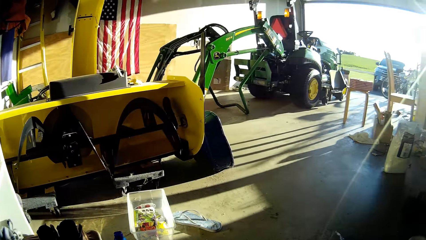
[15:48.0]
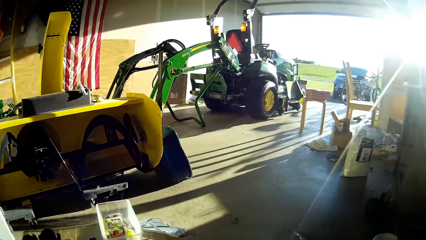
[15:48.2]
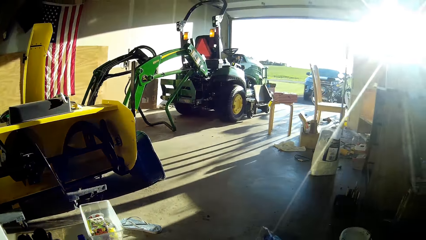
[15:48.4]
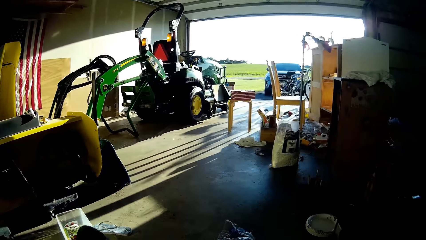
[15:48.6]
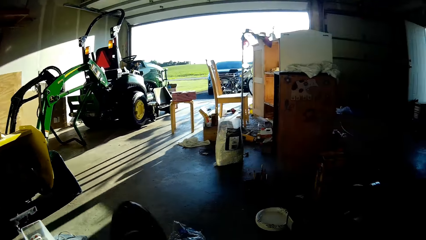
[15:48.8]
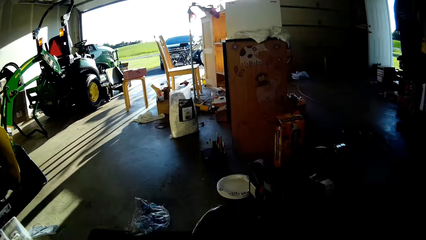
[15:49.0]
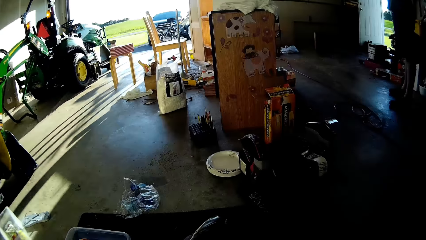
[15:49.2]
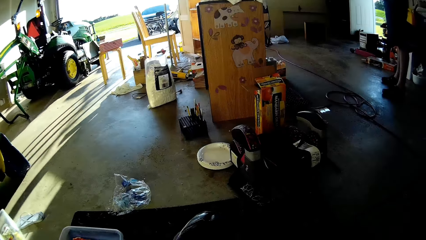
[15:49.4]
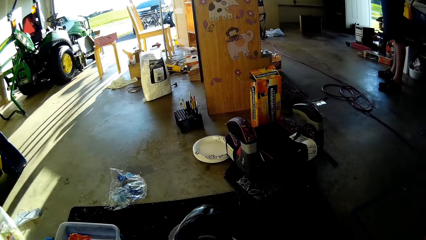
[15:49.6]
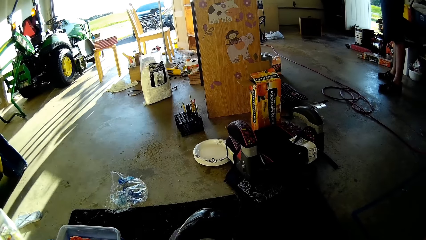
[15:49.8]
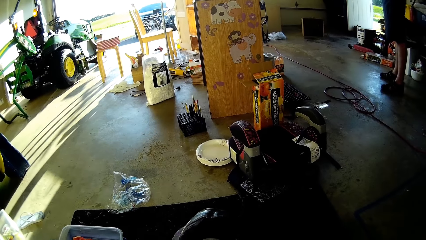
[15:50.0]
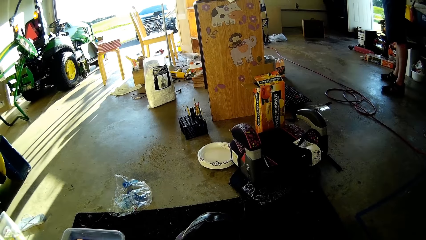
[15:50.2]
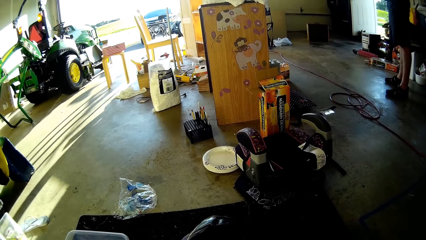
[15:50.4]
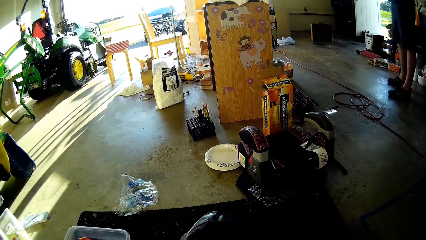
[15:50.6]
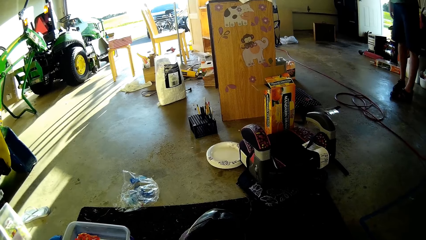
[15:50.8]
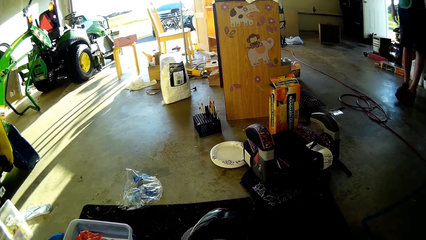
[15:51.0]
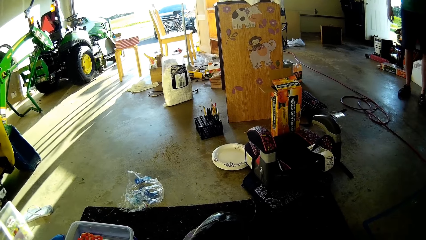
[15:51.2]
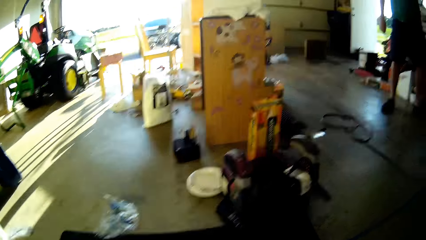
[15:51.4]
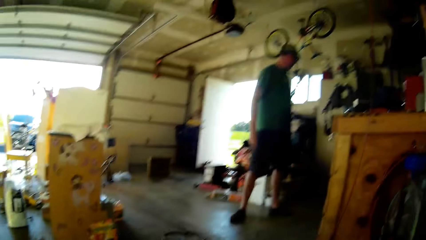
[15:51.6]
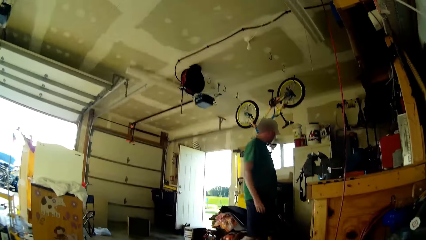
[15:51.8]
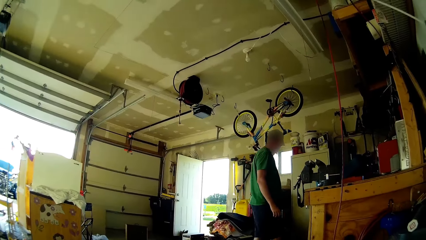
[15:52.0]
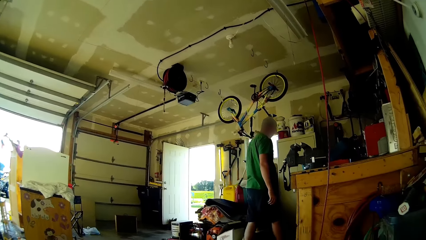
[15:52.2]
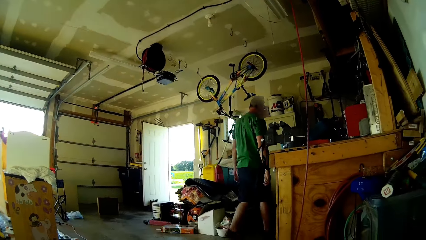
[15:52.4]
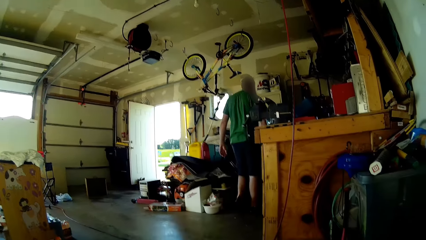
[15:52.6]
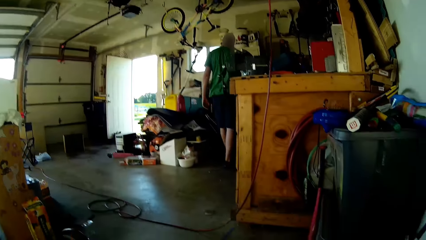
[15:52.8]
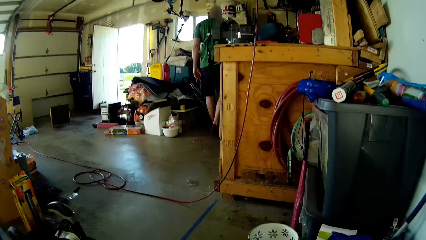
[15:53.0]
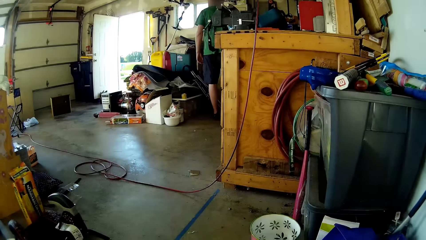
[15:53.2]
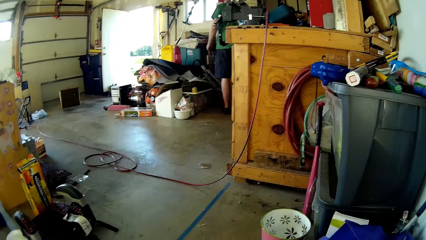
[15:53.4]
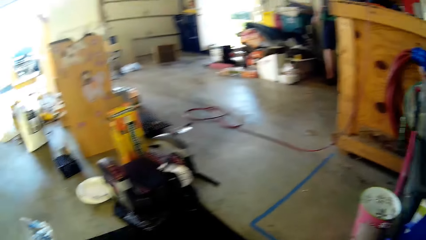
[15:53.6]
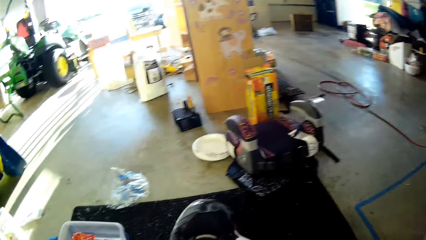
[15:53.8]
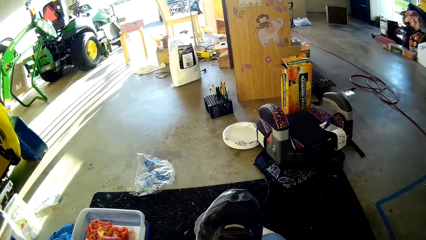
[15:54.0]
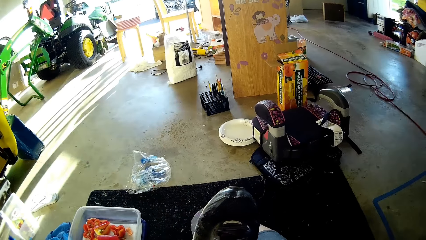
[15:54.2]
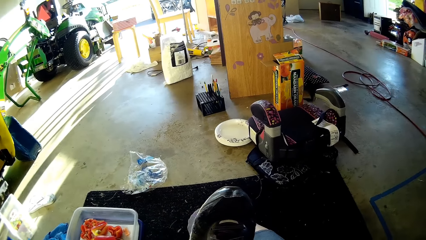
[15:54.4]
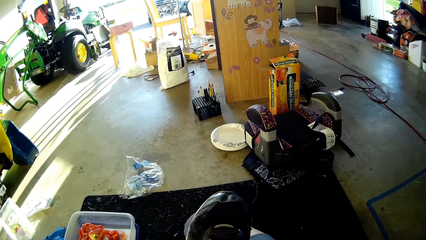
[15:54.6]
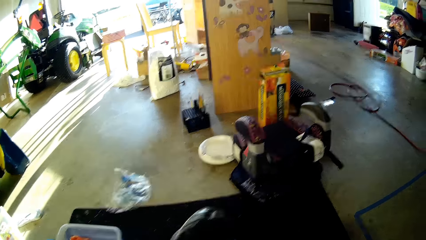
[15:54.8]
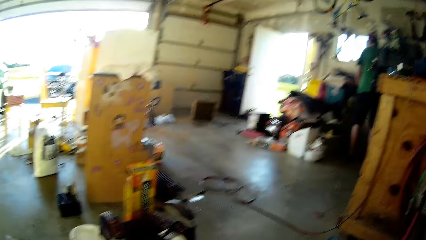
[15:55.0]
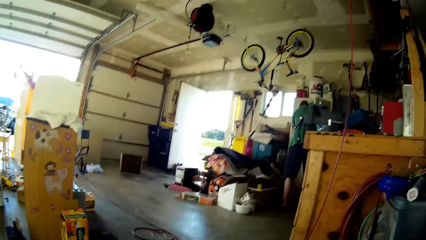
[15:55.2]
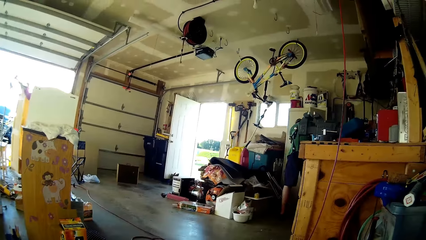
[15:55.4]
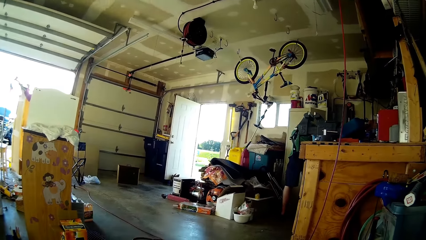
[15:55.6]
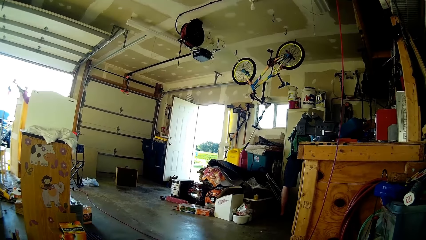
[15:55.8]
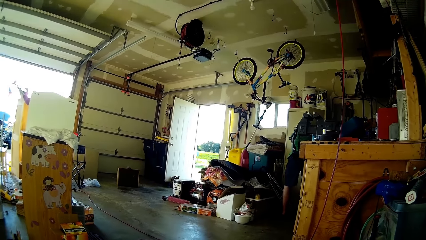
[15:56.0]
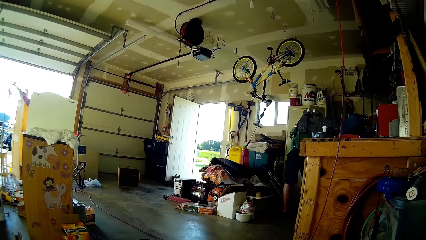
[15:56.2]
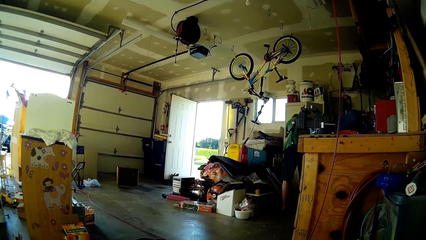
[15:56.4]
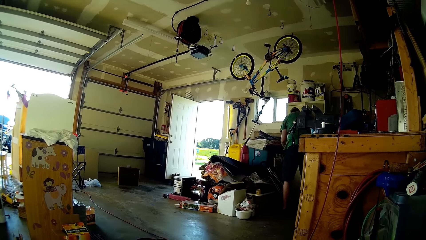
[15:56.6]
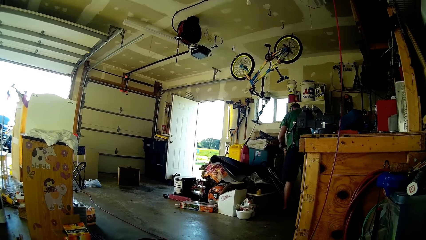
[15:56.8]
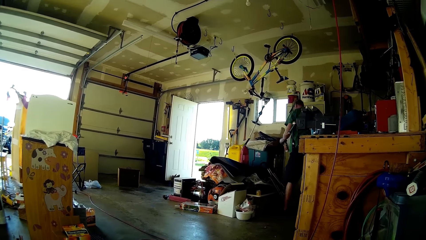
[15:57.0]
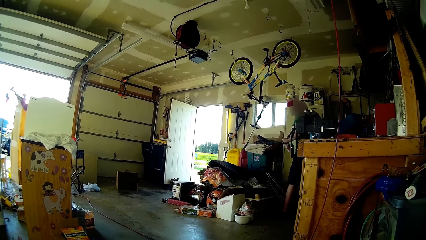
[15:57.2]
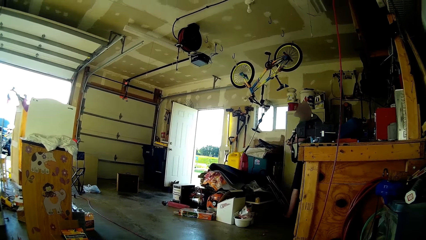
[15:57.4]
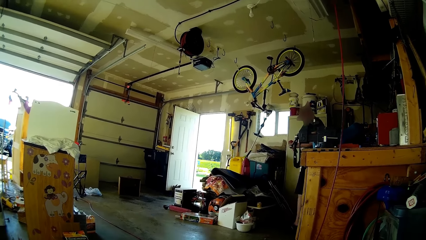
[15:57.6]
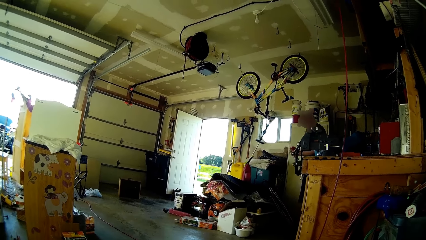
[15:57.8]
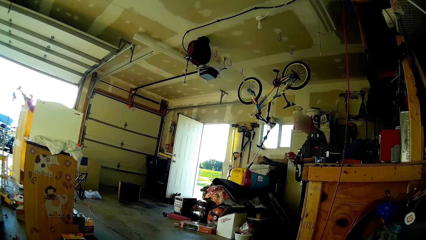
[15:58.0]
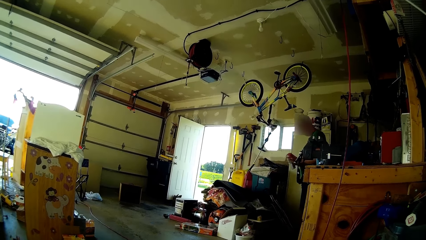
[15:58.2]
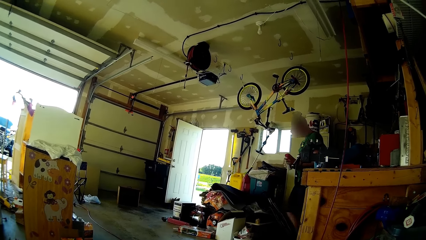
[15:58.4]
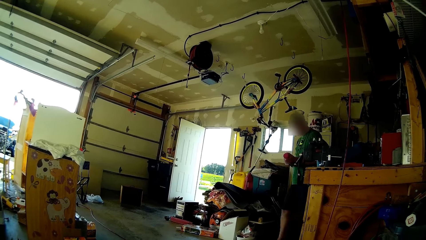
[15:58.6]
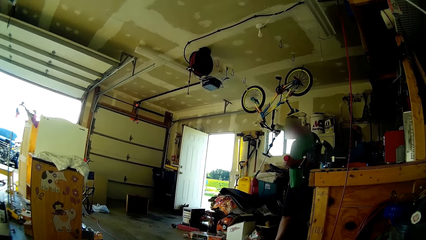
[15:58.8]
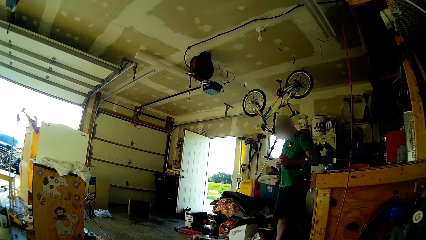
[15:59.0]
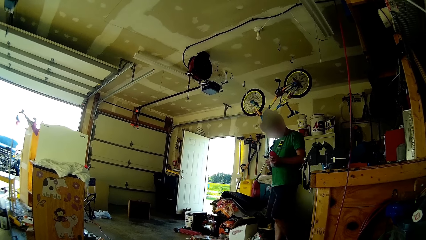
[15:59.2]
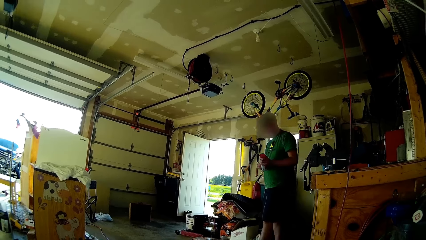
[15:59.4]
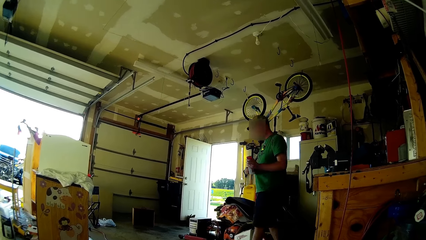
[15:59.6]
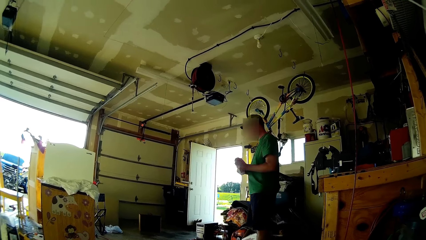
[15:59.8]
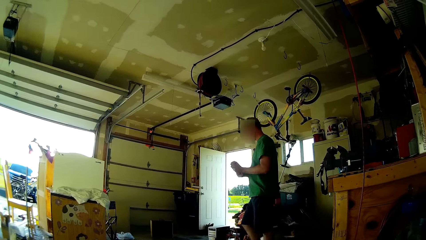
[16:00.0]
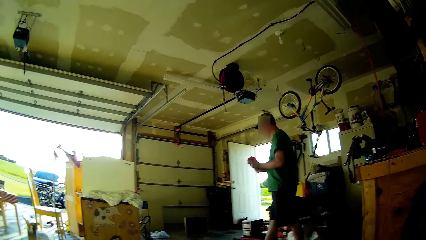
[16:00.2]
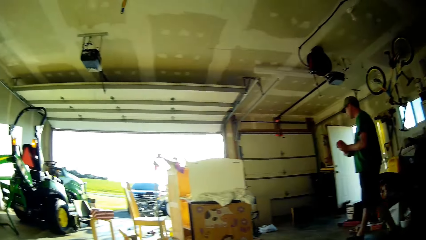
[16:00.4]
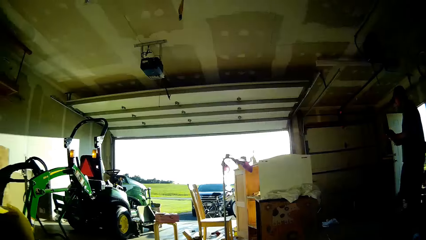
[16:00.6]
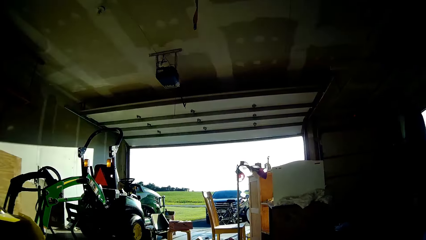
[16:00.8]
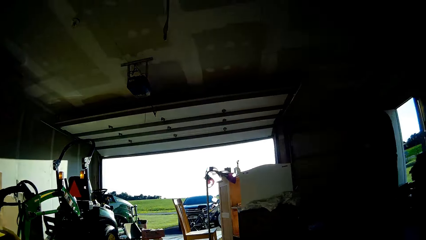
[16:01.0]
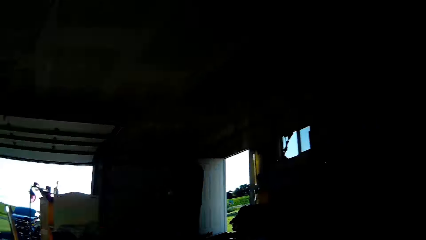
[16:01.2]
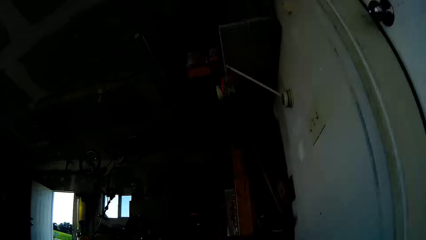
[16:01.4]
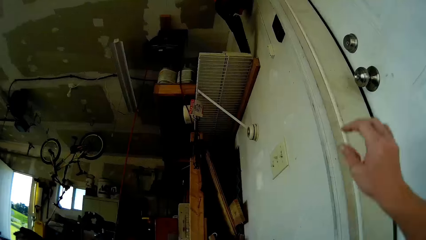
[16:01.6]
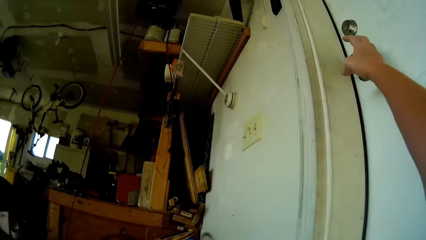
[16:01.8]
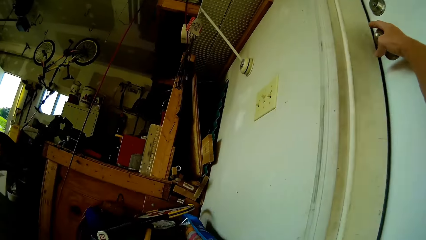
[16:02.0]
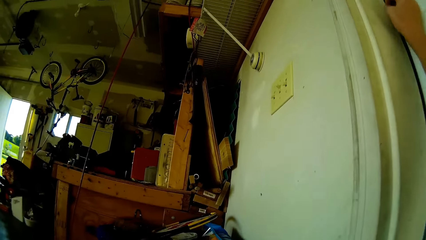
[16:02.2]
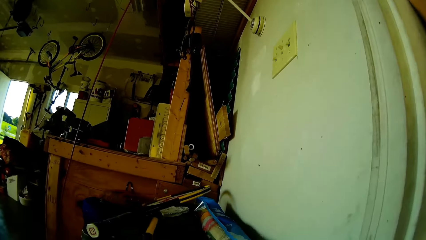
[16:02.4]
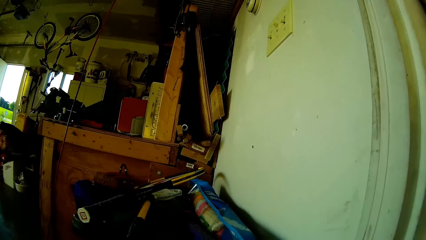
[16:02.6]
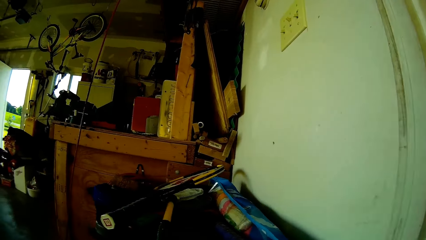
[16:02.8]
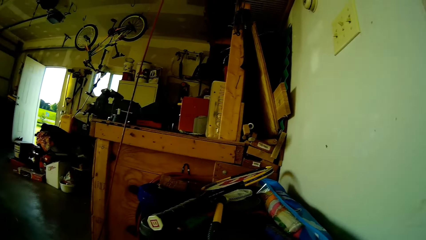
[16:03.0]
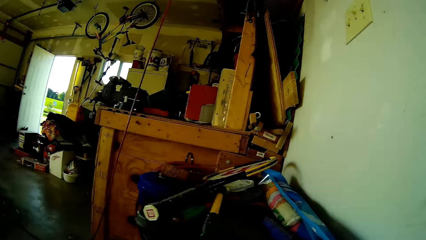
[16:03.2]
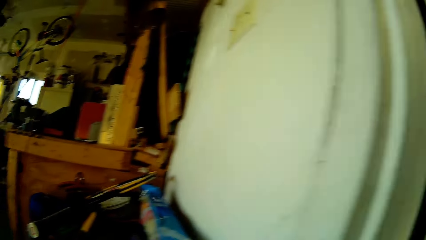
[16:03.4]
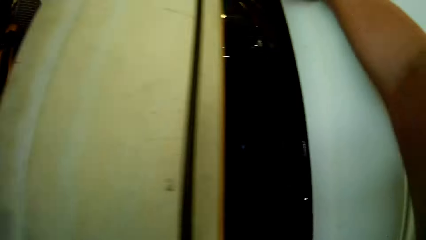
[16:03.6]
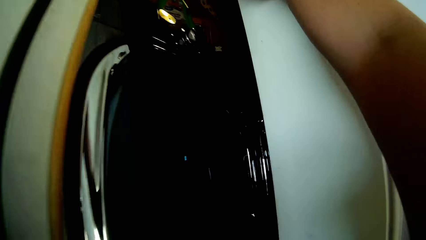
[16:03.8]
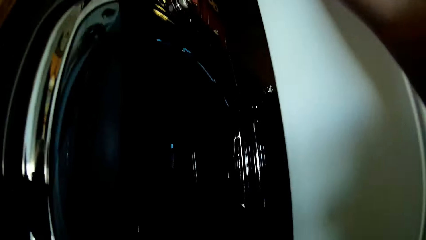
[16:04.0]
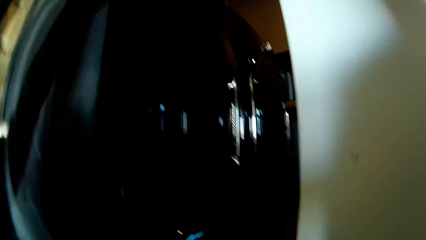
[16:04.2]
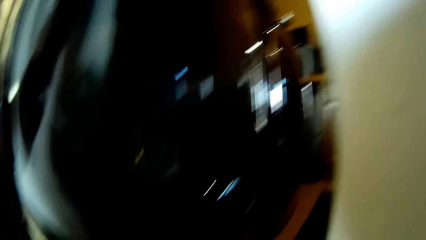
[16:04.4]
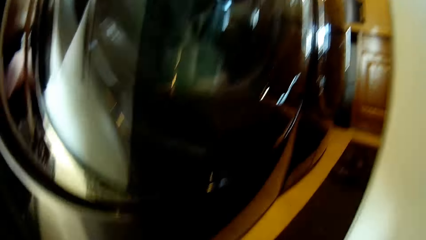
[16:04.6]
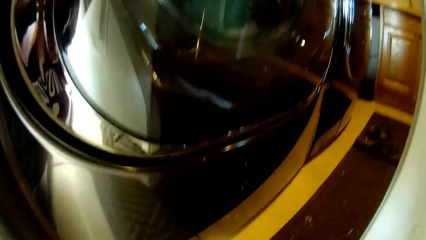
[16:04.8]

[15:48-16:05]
The camera wearer picks up the shoes. They look around. The person walks around, picks up a bottle of something, and walks around. The camera wearer opens the door.
